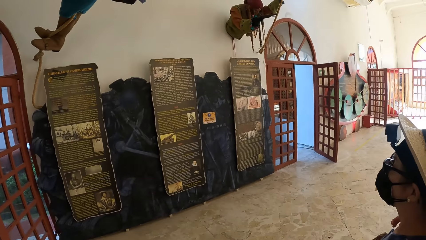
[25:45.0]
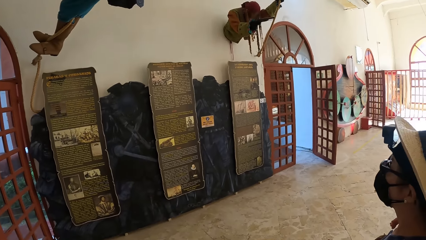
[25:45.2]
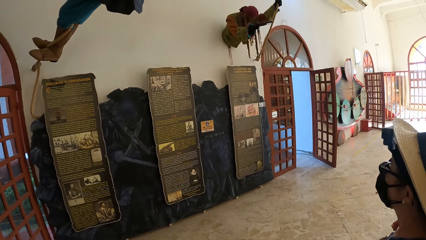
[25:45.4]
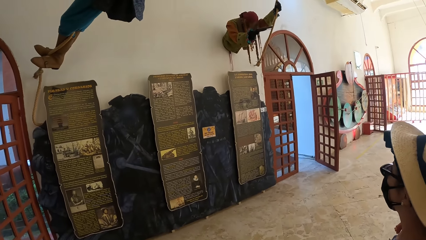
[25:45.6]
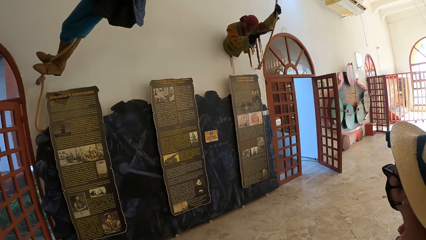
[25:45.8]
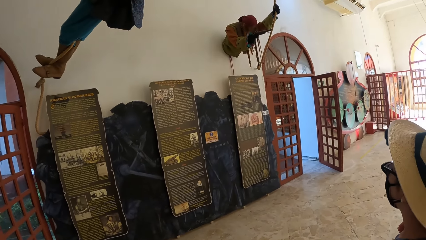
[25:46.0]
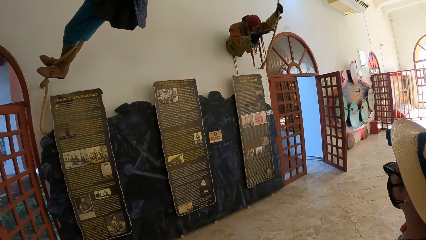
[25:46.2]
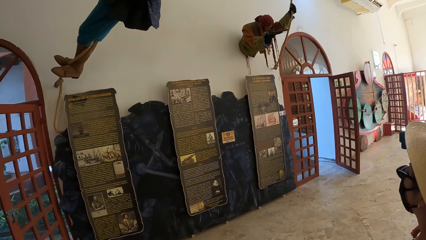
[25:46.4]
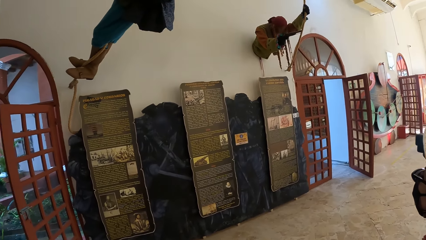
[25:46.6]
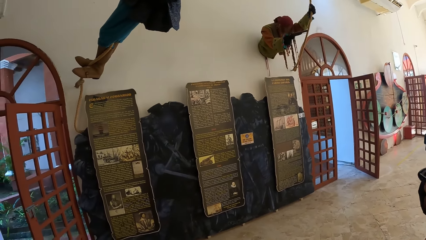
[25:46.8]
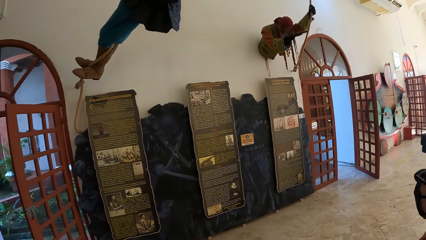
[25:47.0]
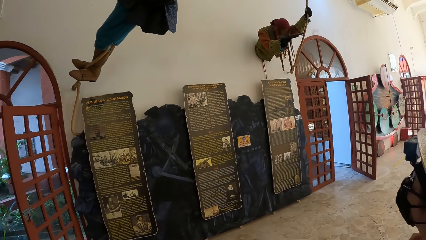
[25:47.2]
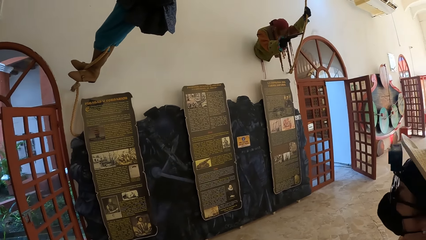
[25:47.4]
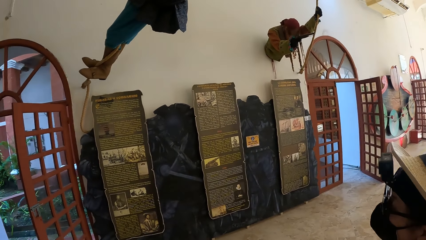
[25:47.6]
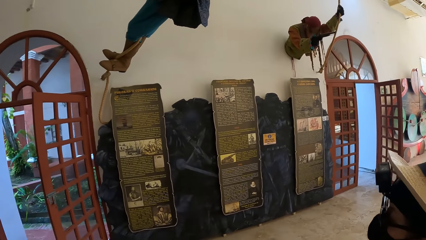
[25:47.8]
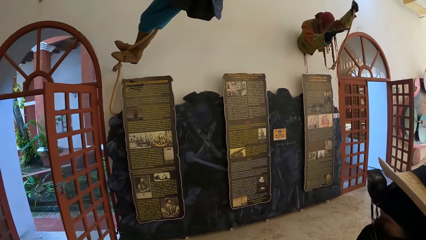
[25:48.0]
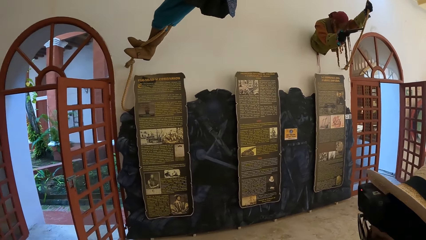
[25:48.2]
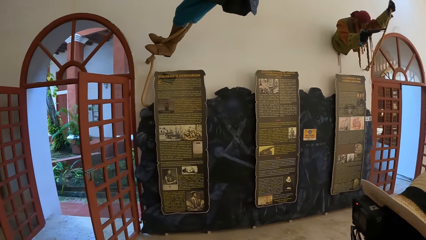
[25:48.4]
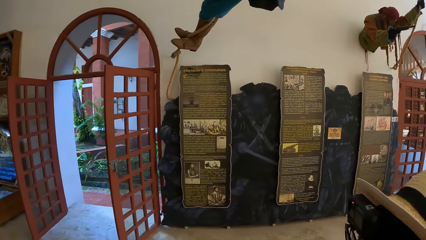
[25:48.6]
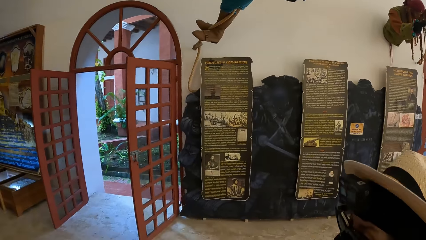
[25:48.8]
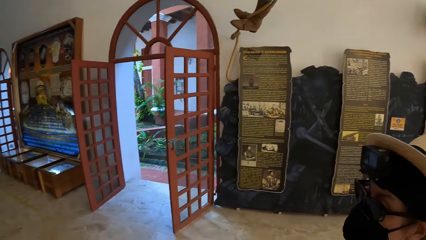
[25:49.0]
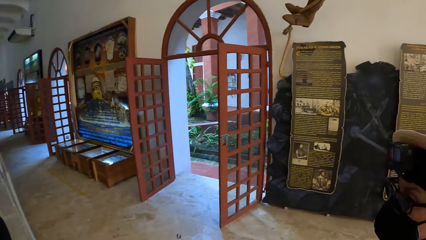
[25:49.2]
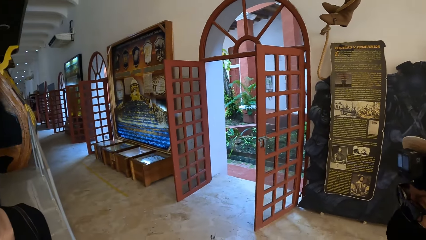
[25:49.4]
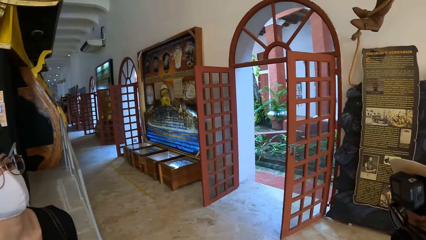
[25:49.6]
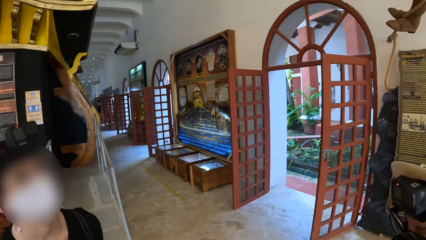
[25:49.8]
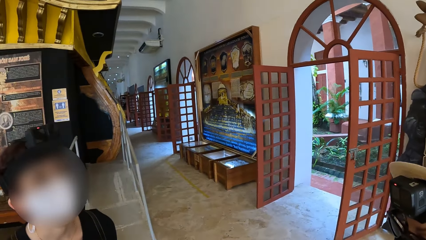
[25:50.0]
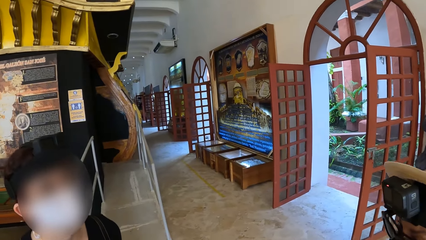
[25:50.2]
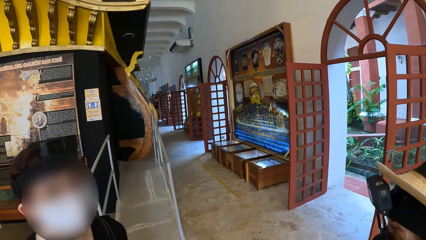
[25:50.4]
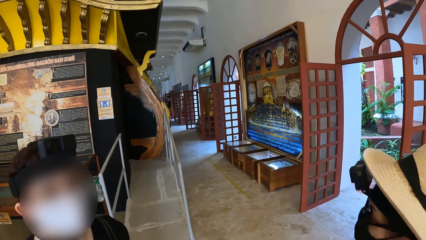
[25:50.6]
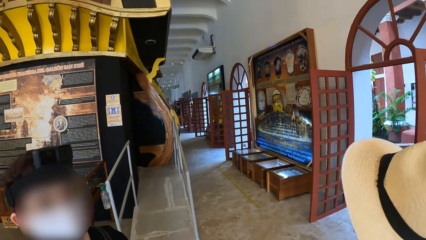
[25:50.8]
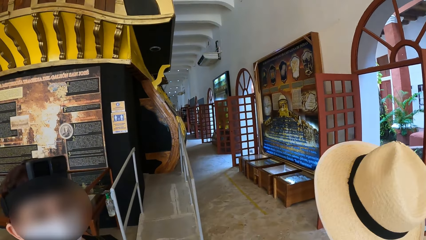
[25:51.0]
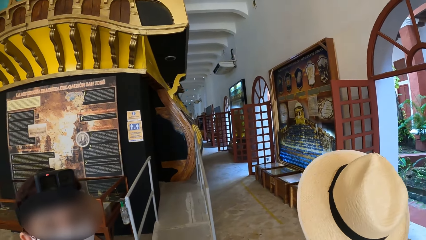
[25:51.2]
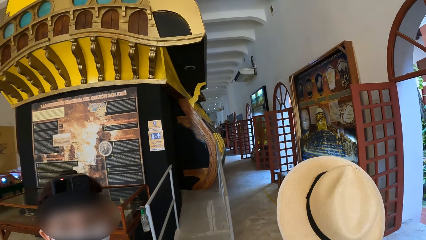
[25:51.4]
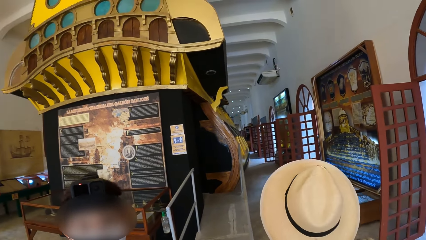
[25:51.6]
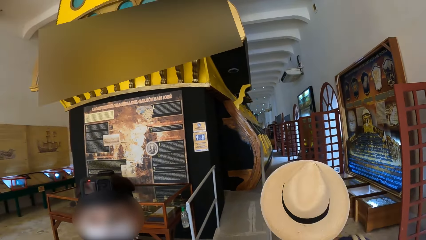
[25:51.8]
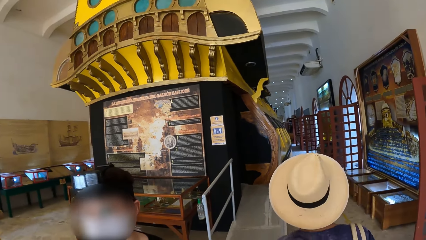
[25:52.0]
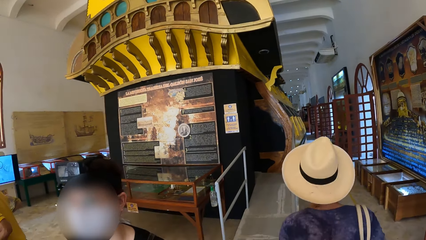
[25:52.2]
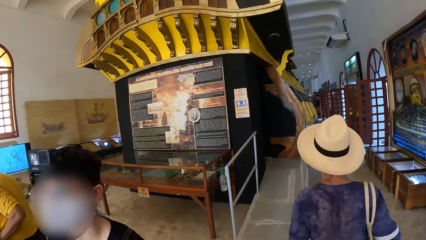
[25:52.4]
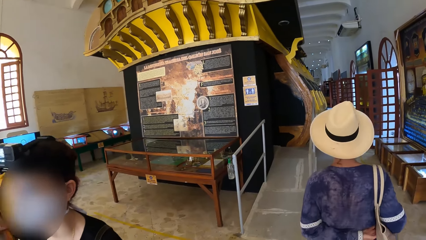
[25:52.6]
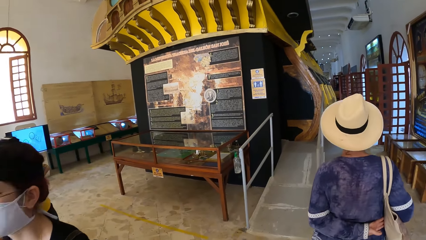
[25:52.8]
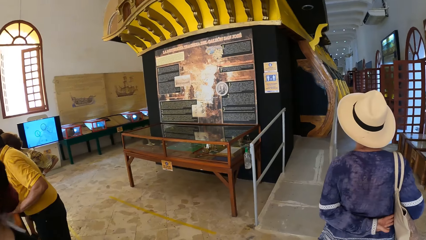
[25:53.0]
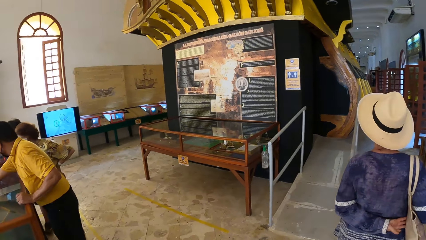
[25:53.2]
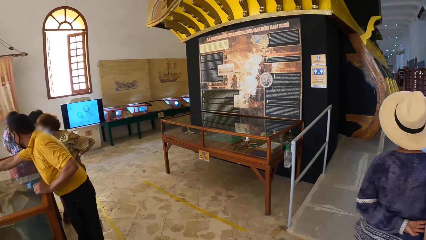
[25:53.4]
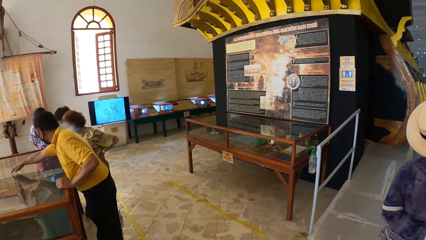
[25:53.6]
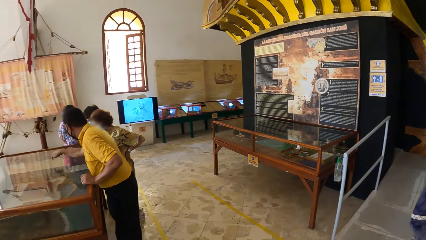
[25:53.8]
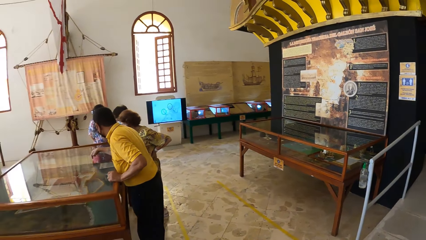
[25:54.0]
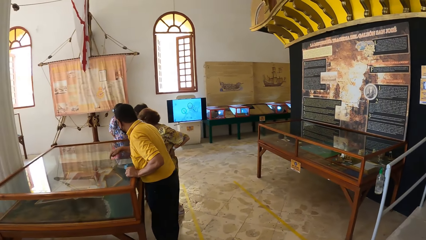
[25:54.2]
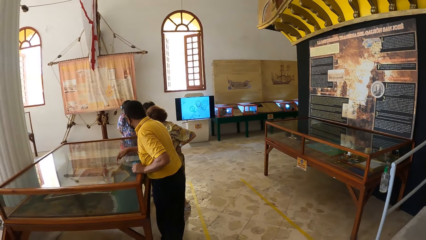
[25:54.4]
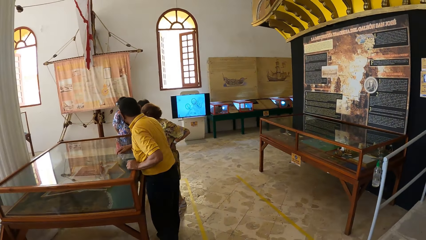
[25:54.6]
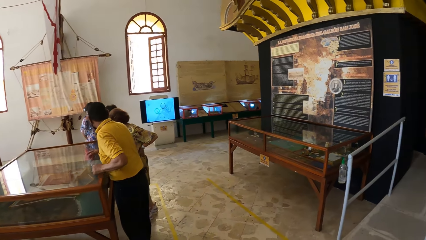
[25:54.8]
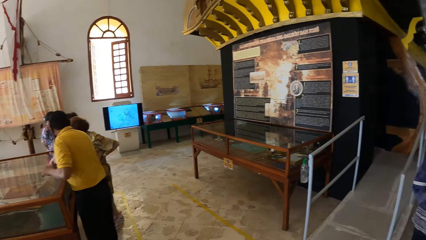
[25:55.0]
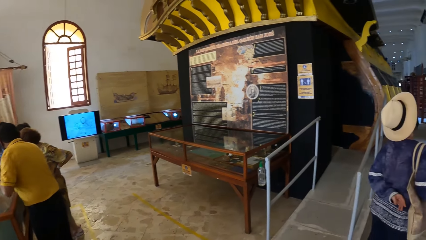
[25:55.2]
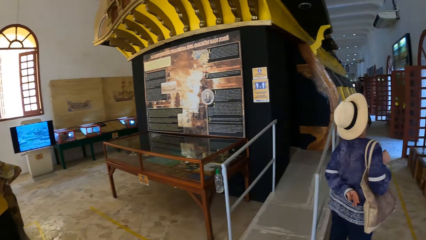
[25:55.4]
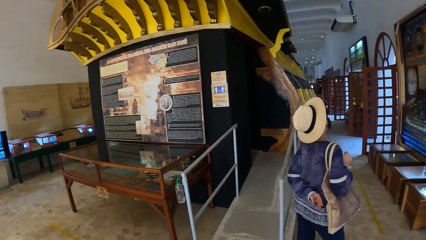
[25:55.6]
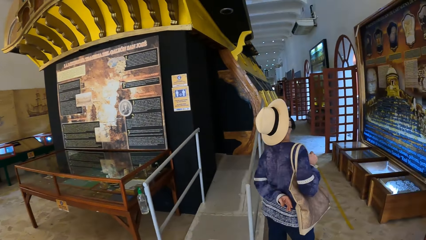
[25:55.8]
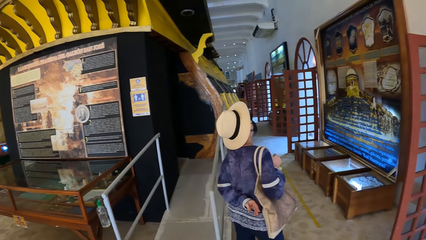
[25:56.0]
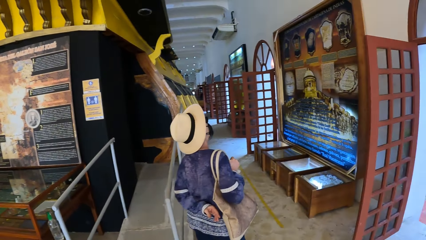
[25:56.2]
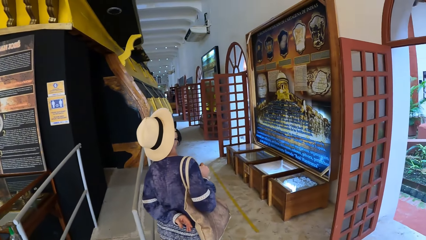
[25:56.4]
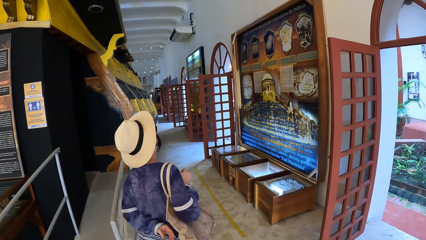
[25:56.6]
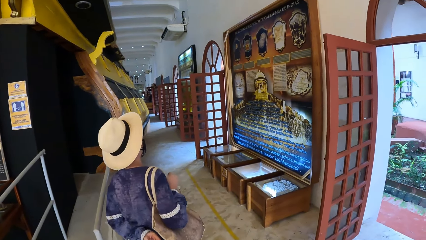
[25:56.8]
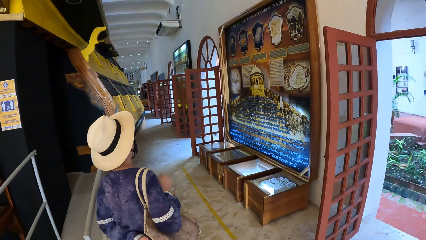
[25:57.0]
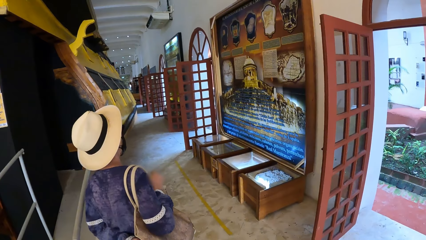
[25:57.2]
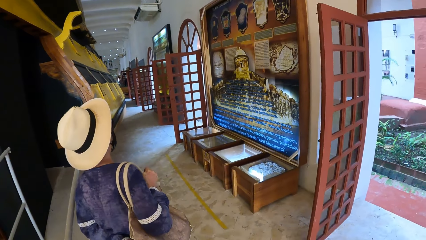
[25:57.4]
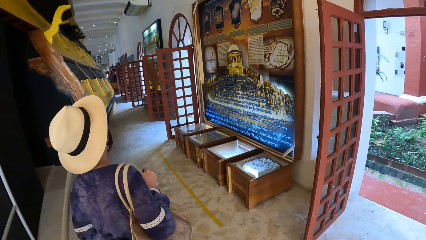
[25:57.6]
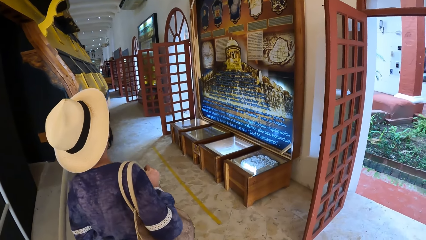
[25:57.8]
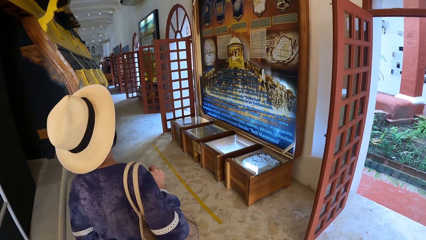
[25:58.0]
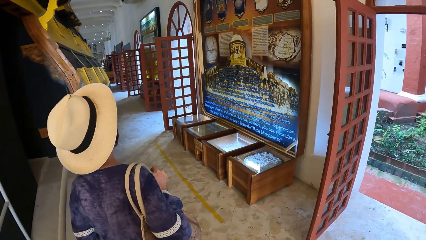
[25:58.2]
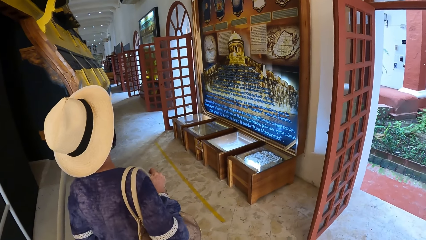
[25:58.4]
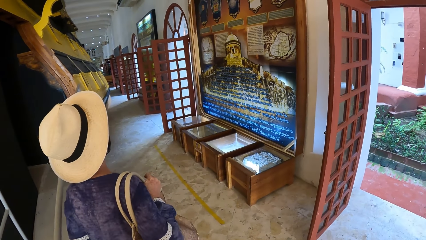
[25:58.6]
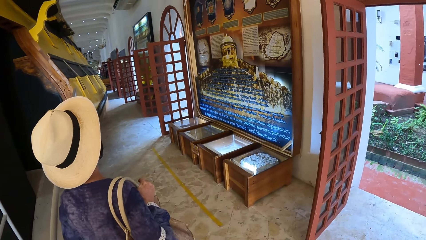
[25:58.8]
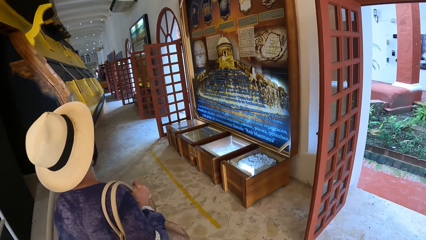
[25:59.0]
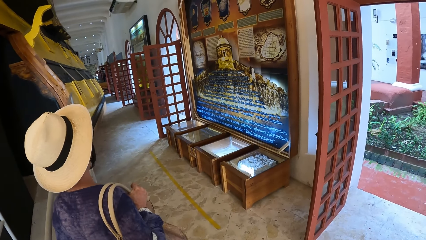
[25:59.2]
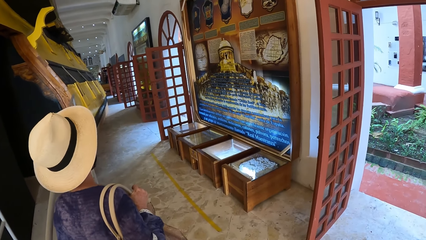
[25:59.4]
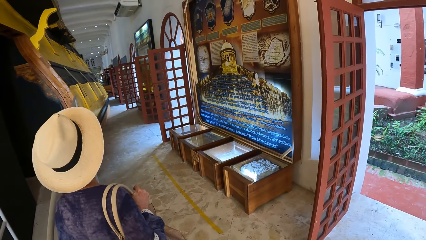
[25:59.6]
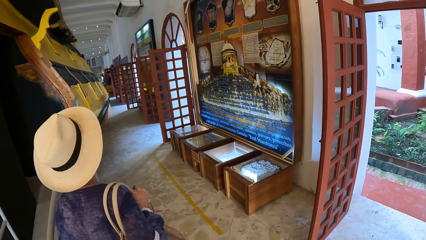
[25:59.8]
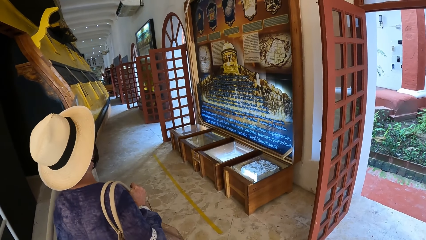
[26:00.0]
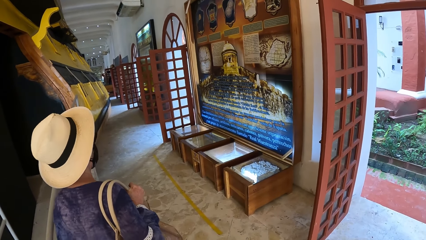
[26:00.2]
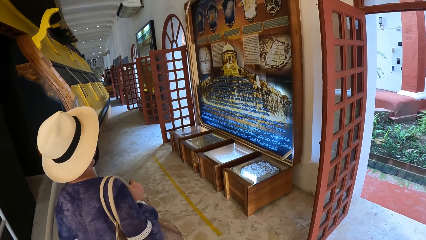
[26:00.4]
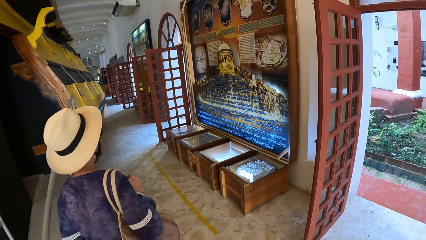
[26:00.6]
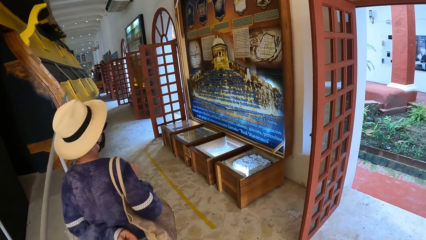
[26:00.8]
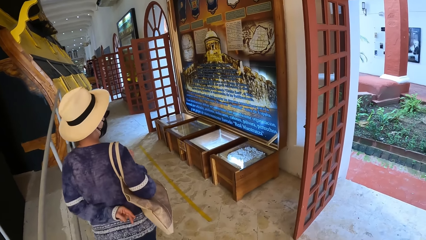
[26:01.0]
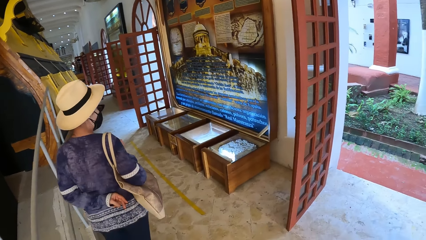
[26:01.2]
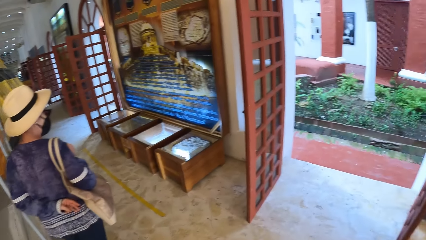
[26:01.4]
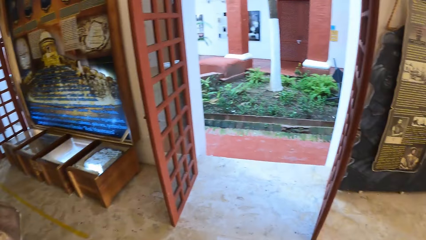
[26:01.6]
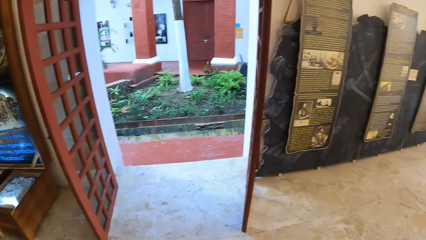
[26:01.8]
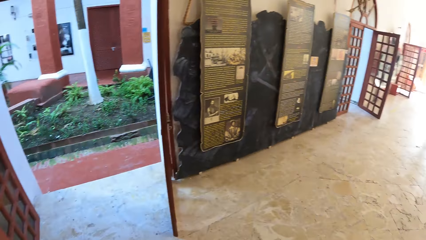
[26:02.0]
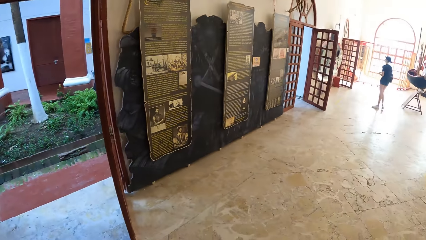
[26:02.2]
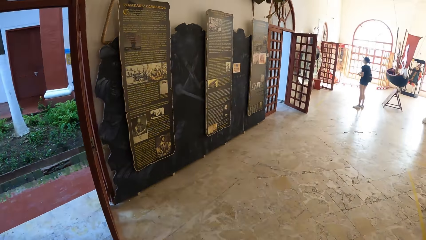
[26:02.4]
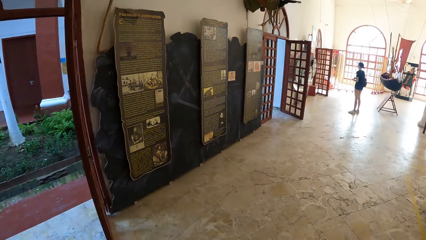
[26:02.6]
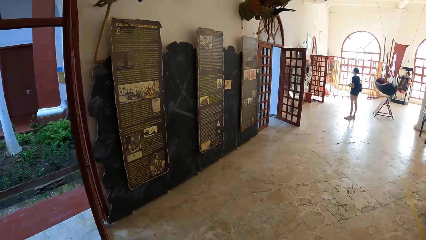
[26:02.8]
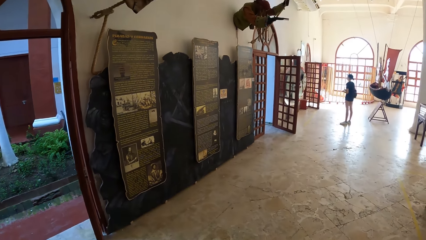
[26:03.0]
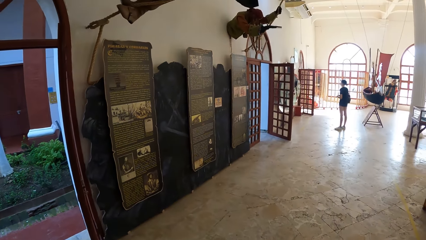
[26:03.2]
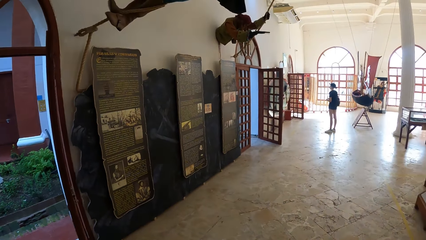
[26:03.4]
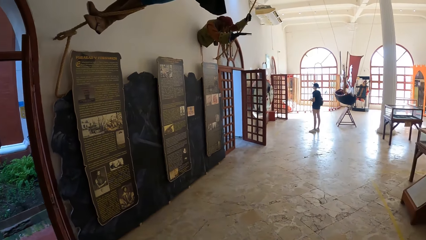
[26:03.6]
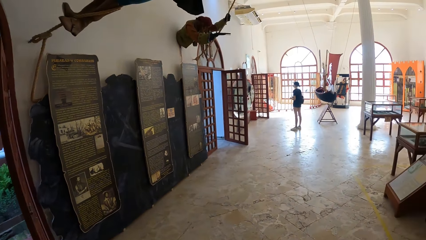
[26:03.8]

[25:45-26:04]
The camera wearer looks around the room. The woman walks in the museum. The camera wearer walks in the museum. The woman walks in the museum.
